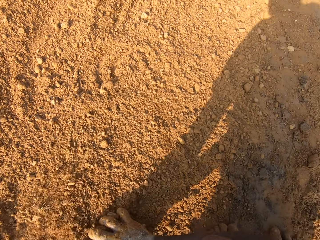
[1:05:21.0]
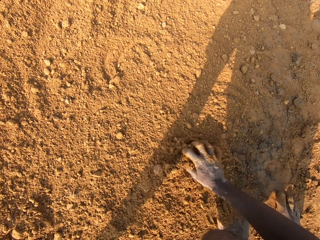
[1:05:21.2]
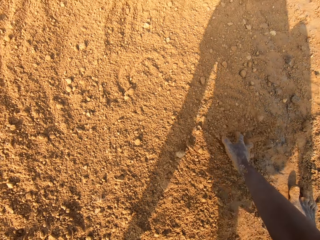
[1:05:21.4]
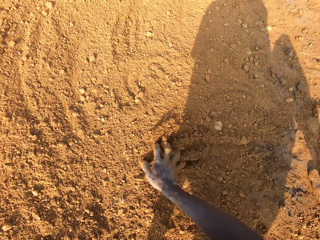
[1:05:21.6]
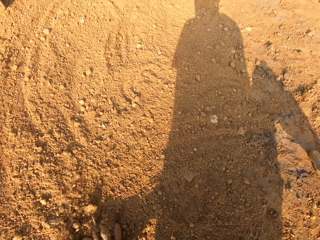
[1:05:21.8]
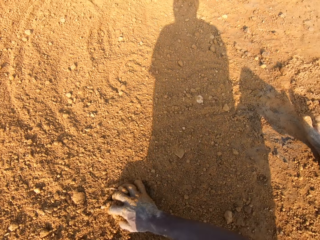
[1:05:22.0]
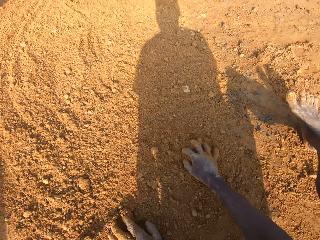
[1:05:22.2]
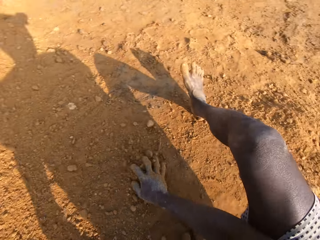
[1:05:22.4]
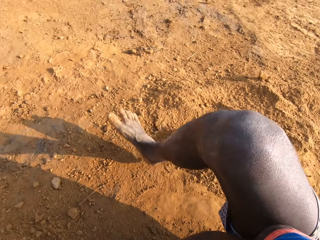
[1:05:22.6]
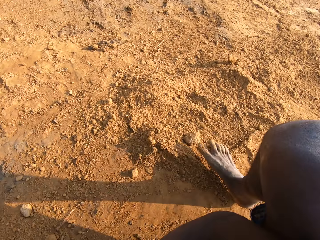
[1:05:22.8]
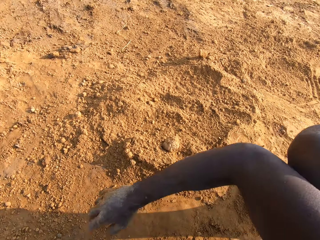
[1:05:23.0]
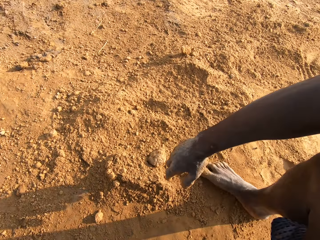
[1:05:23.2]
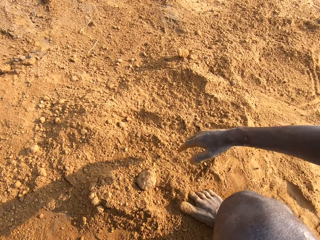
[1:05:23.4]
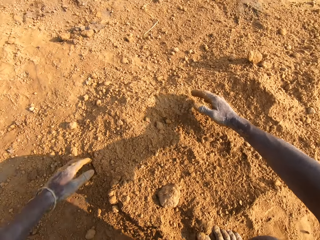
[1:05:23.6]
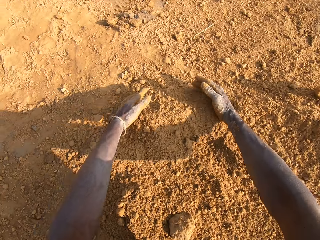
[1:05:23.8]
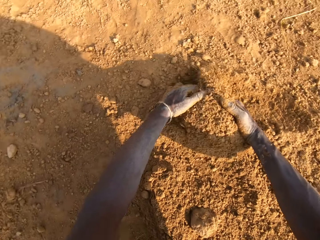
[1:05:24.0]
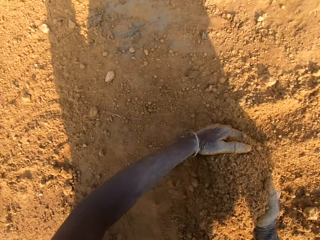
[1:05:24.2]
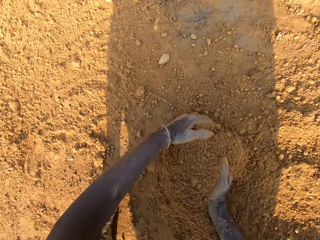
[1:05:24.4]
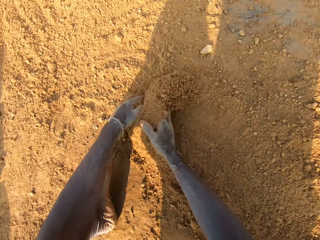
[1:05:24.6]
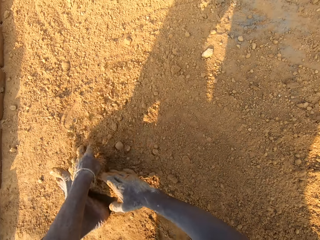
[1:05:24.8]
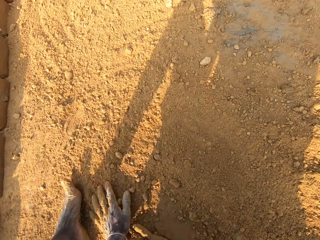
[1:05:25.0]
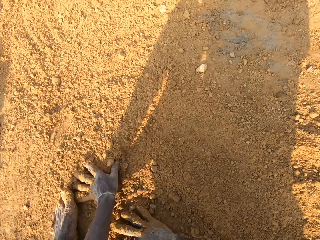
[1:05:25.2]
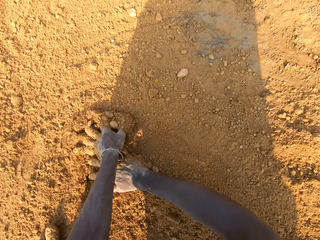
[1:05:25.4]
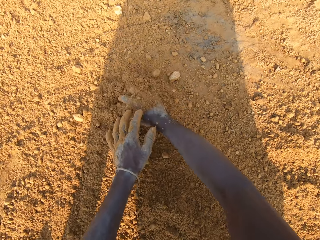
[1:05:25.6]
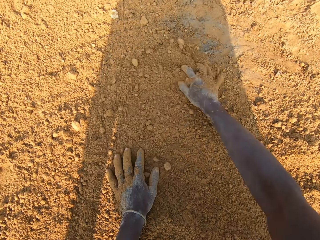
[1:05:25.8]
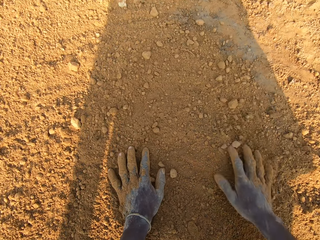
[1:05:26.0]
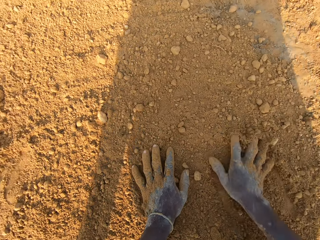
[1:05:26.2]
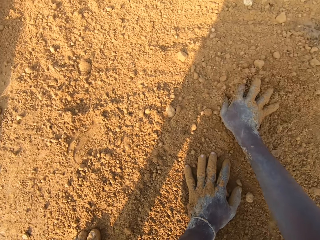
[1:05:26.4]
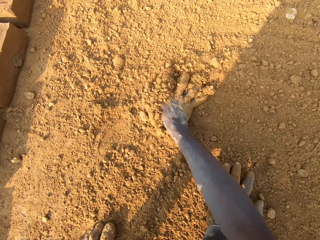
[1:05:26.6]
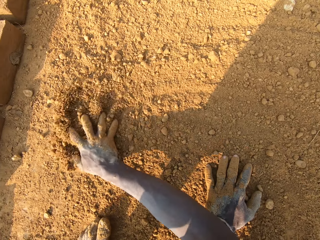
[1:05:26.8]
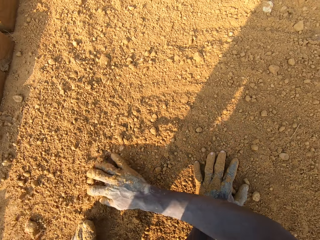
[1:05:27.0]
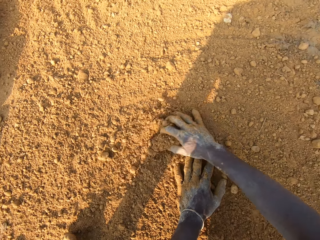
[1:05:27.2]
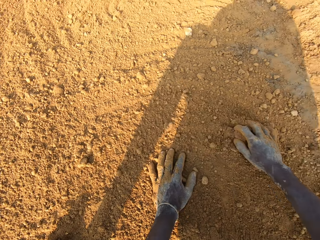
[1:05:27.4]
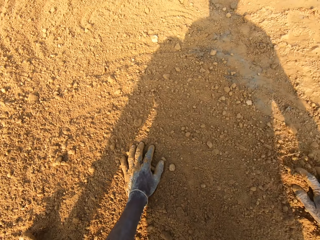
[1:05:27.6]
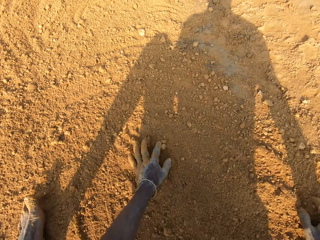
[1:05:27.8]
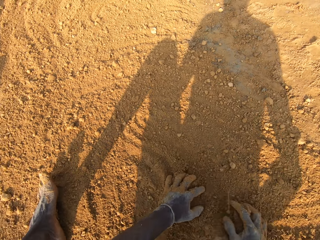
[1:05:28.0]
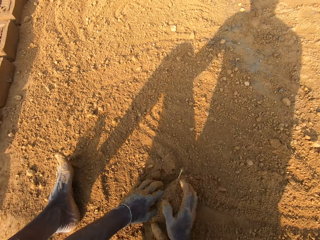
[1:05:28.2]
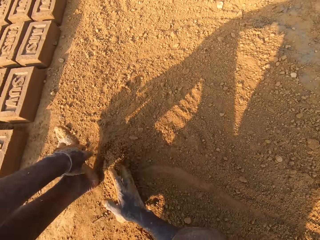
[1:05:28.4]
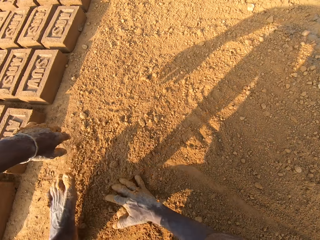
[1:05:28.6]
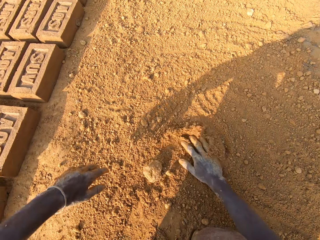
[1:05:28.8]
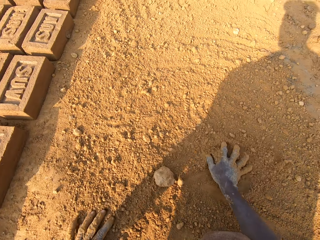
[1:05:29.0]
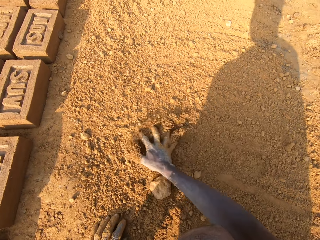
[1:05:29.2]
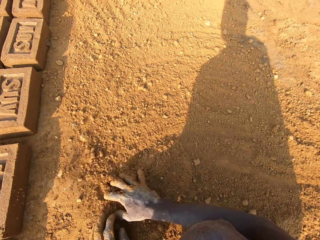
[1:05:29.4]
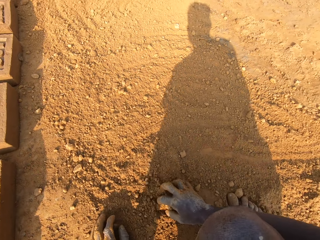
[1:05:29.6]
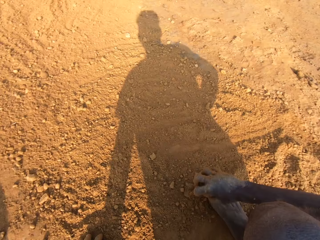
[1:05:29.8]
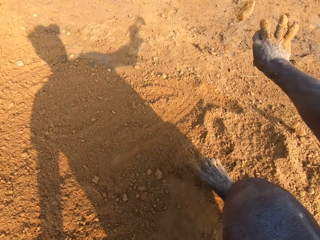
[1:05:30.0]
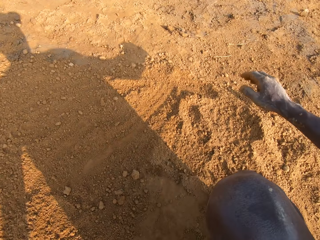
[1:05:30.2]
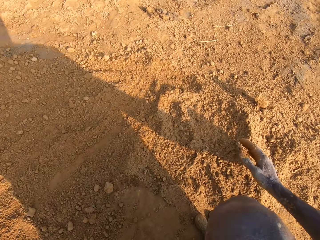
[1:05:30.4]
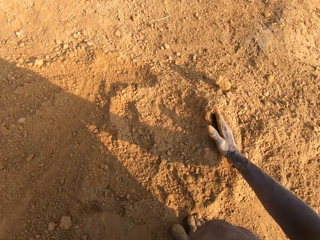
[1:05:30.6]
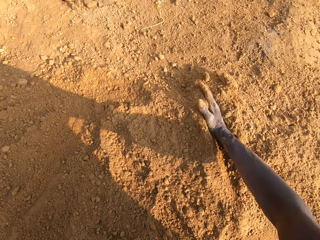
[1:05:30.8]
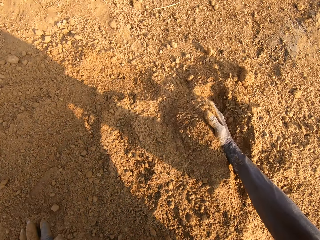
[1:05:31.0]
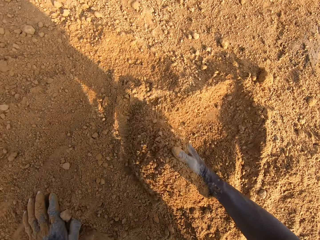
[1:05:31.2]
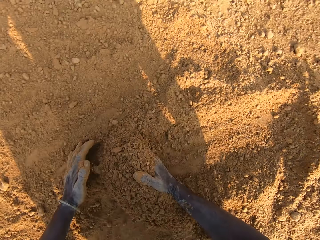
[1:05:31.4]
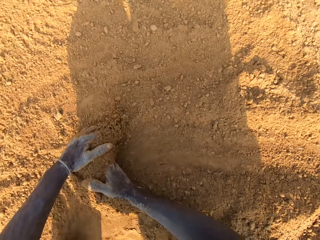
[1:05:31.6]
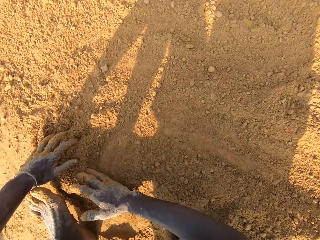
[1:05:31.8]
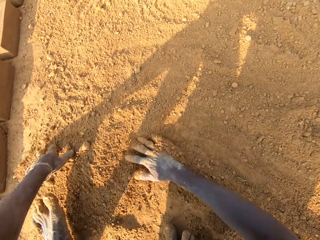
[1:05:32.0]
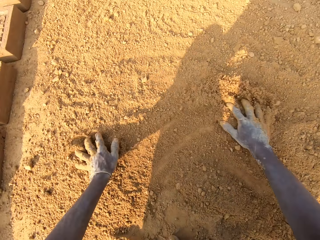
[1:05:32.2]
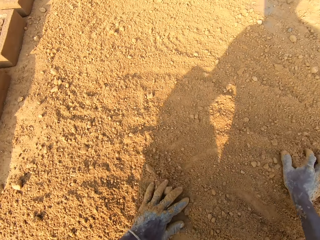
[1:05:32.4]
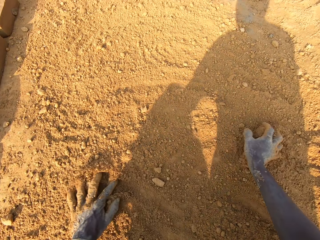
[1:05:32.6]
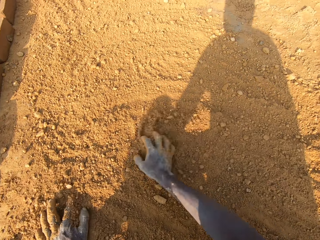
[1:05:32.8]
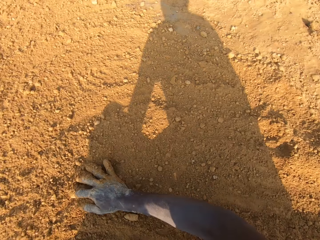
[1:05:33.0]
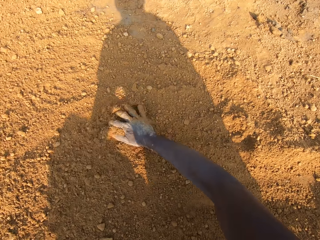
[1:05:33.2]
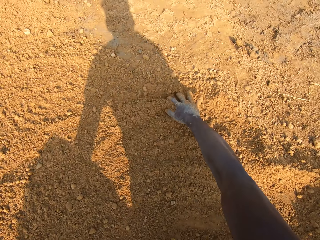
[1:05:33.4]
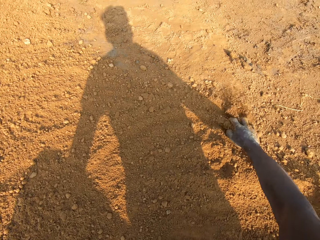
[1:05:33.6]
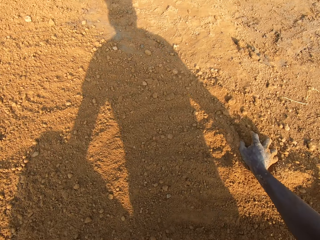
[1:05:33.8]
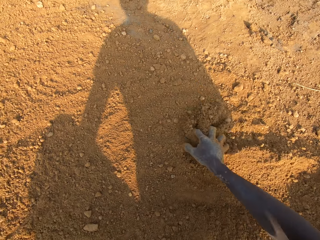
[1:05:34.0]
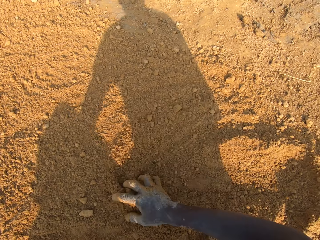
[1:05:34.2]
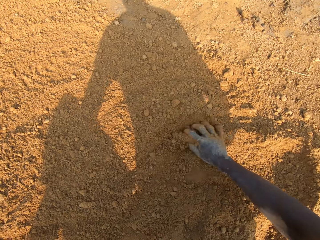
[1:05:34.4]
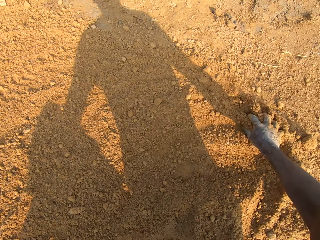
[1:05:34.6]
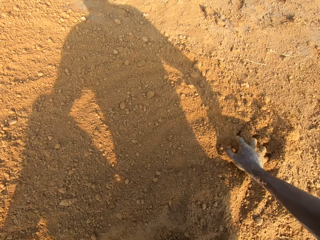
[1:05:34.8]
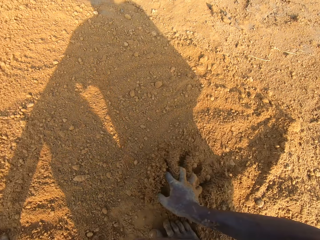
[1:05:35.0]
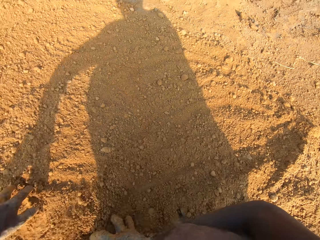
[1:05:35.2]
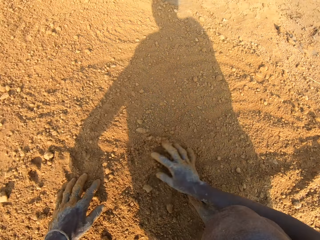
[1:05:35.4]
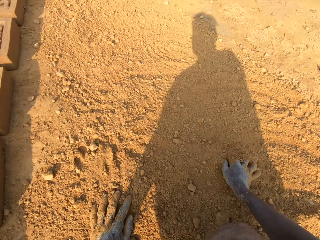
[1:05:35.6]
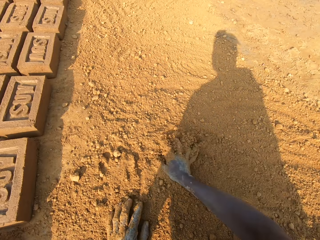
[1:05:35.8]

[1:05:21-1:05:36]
The camera wearer moves to another side on the brick yard. He resumes spreading sand with his hands on the ground. He picks up a stone. He throws the stone away. He resumes spreading sand with his hands on the ground.

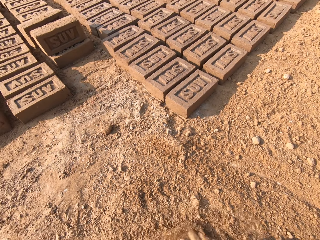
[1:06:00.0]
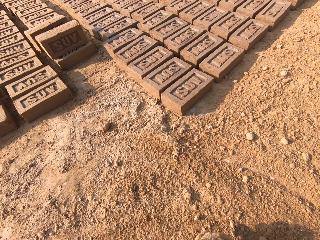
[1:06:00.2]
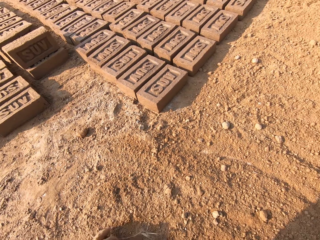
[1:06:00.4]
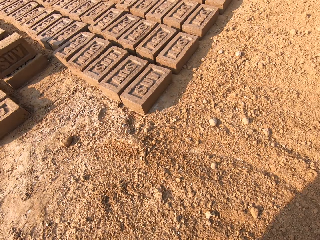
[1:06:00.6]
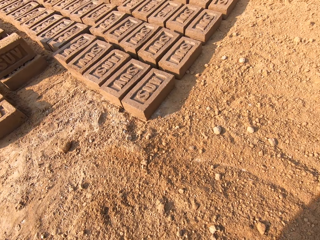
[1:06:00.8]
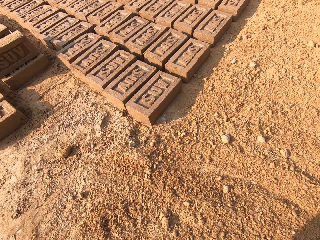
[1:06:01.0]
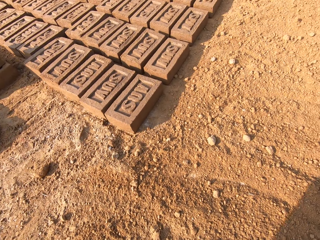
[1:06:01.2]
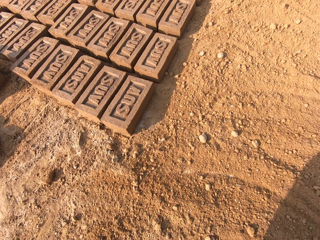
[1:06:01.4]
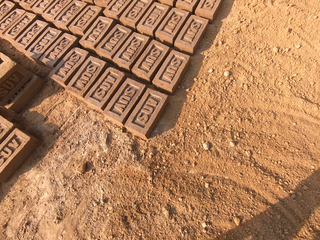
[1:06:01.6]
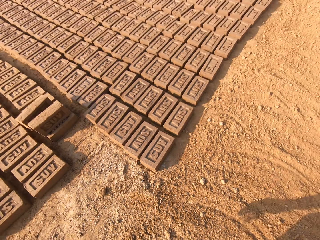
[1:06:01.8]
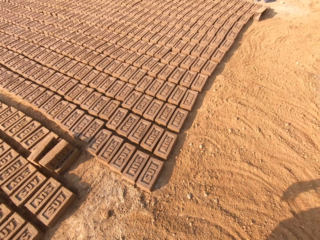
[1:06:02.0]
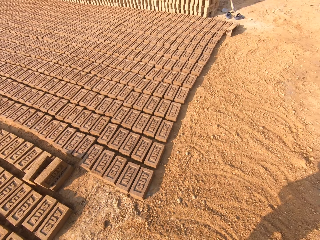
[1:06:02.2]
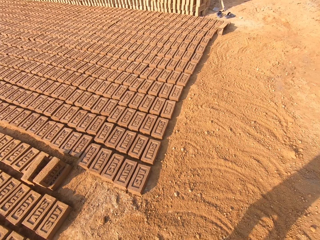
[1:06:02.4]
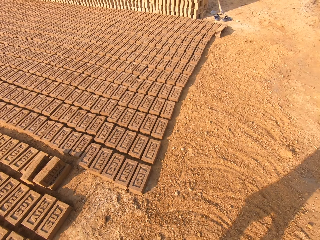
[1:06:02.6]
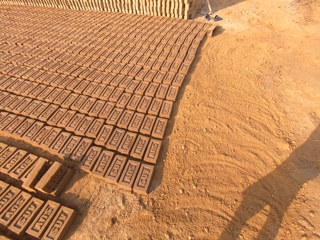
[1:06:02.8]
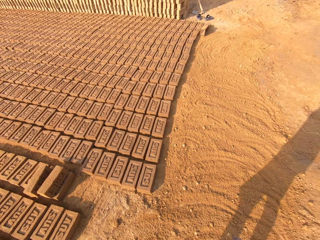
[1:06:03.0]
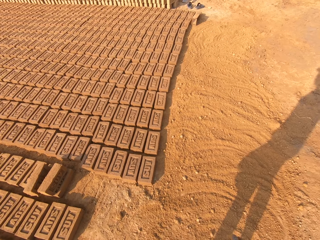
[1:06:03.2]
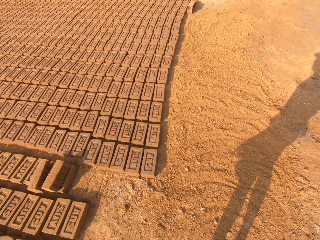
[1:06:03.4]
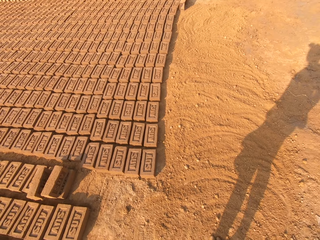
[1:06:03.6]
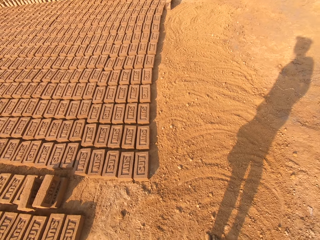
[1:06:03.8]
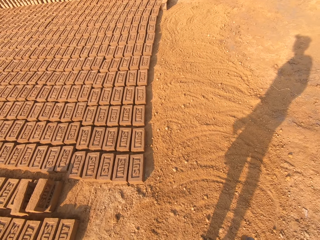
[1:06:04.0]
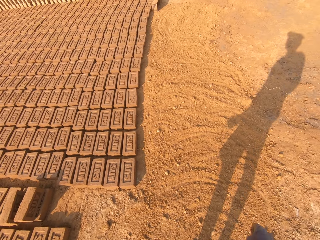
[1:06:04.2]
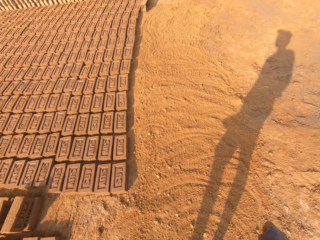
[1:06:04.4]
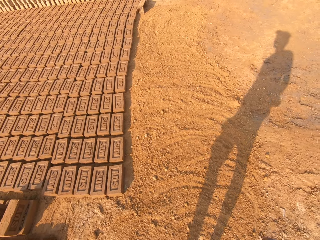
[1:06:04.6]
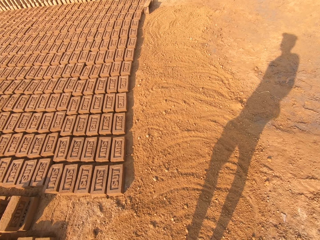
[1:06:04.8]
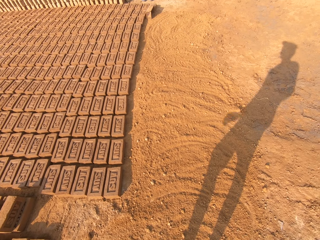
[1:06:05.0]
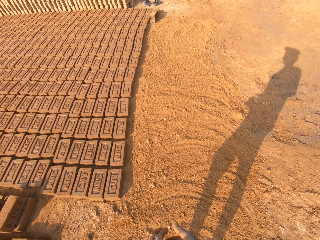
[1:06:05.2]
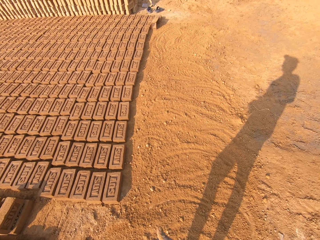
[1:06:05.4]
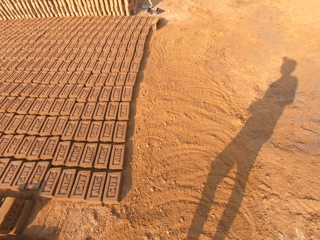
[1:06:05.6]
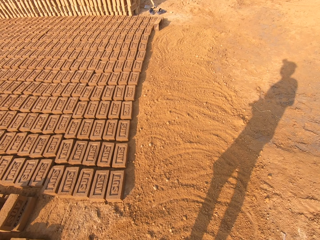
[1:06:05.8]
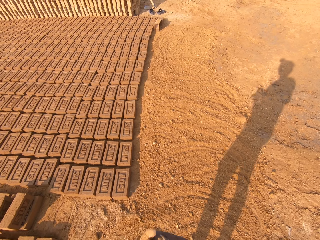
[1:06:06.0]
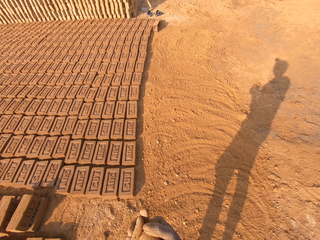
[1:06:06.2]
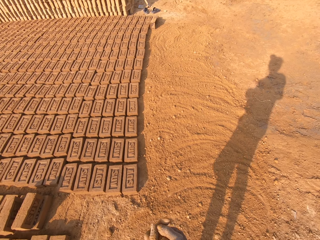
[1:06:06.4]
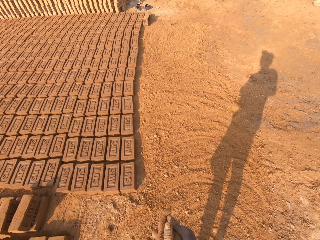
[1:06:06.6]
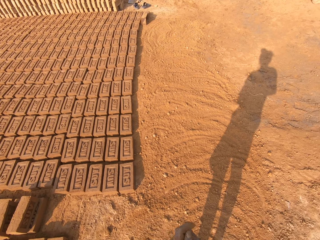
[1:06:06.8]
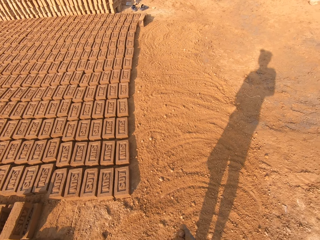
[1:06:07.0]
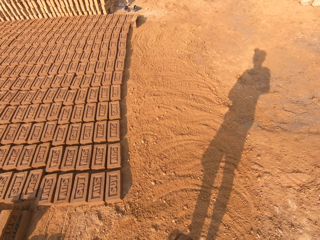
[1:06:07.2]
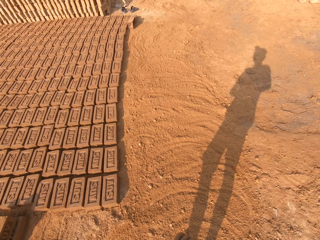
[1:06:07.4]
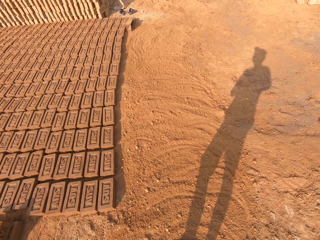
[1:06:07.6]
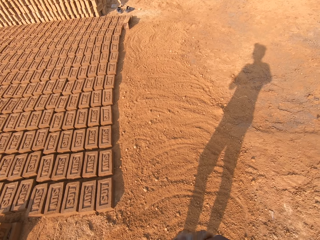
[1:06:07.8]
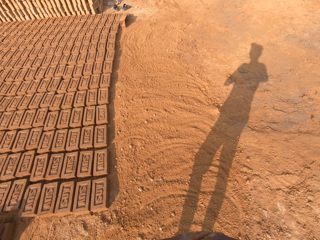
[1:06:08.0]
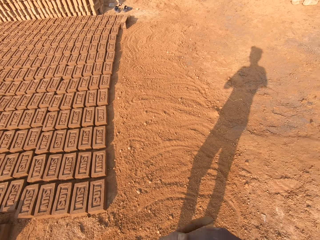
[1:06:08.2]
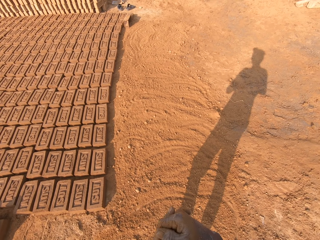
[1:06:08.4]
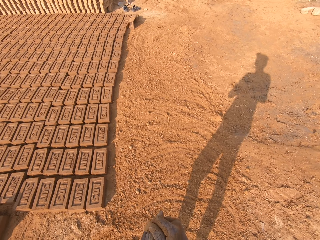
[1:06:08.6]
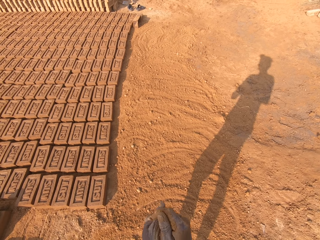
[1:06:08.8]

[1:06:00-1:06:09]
The camera wearer stands up. He looks around the compound. He cracks his knuckles. He folds his hands and looks around the compound.
